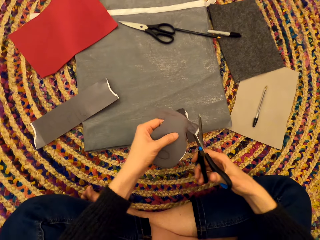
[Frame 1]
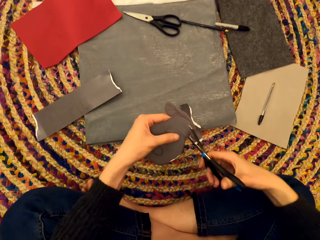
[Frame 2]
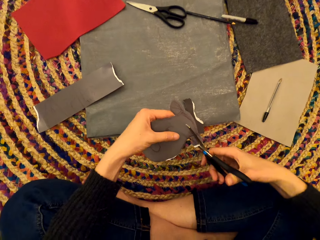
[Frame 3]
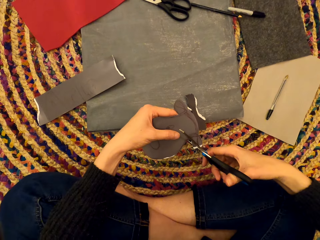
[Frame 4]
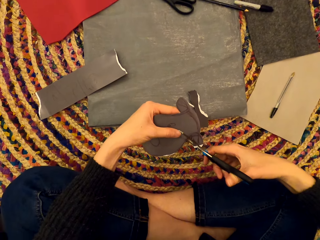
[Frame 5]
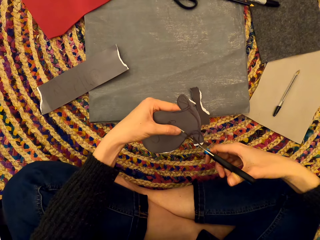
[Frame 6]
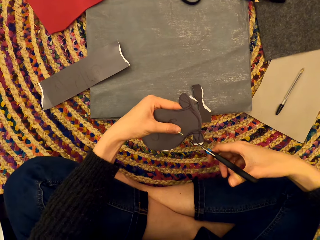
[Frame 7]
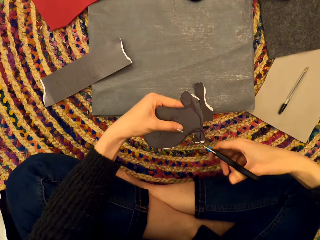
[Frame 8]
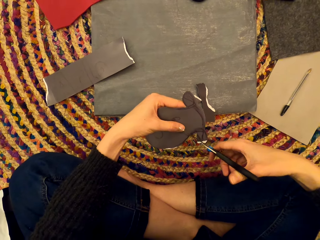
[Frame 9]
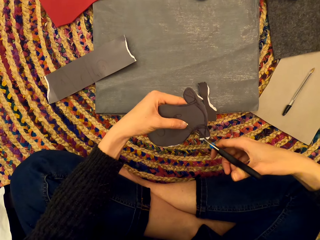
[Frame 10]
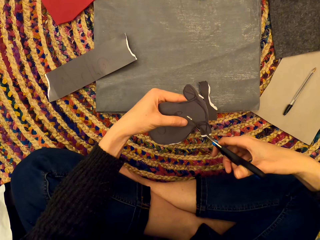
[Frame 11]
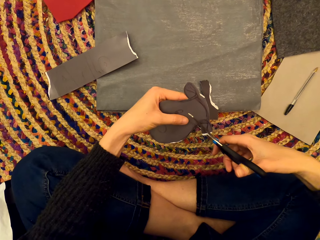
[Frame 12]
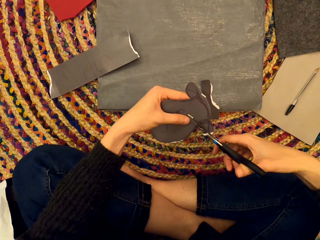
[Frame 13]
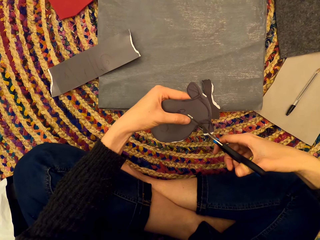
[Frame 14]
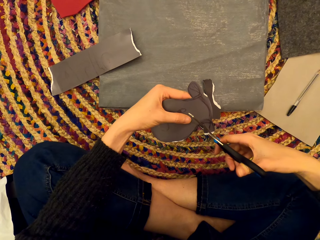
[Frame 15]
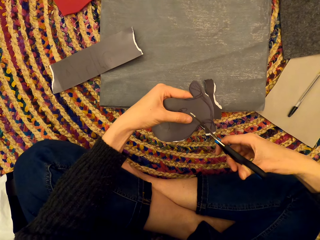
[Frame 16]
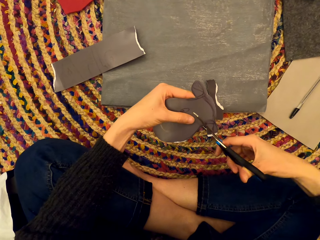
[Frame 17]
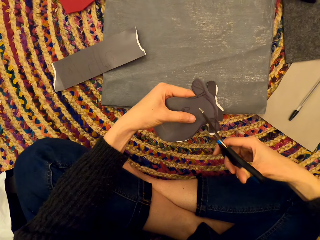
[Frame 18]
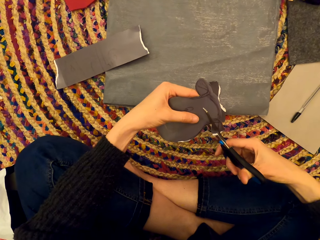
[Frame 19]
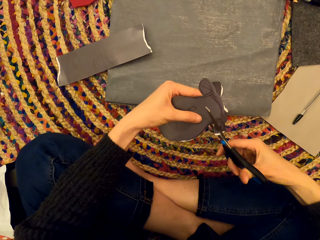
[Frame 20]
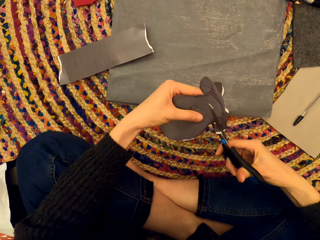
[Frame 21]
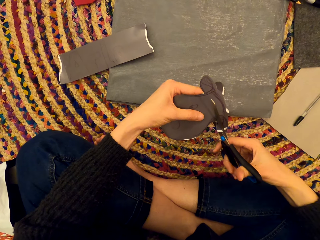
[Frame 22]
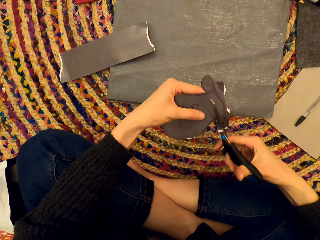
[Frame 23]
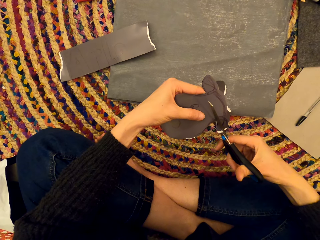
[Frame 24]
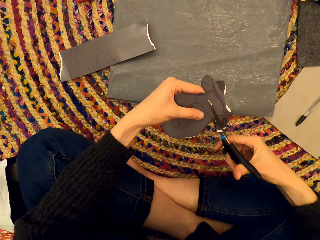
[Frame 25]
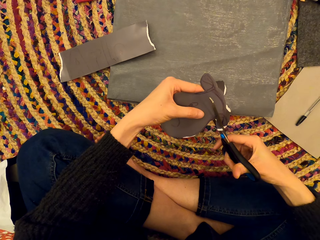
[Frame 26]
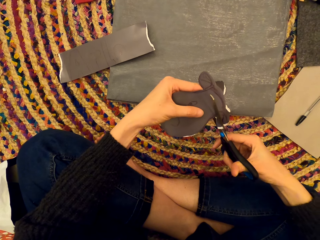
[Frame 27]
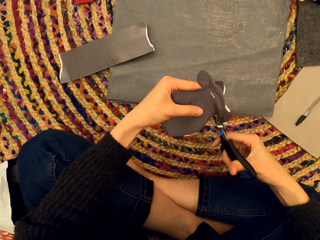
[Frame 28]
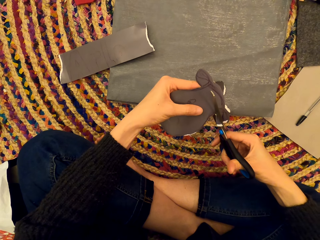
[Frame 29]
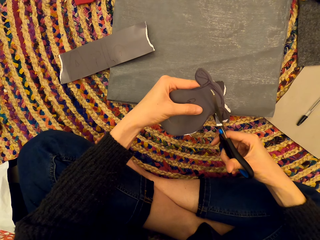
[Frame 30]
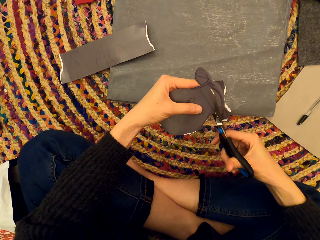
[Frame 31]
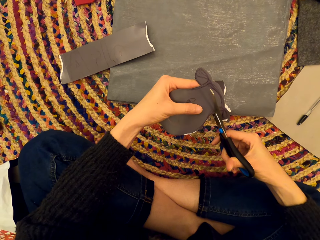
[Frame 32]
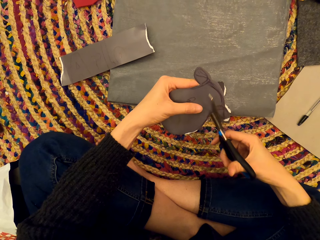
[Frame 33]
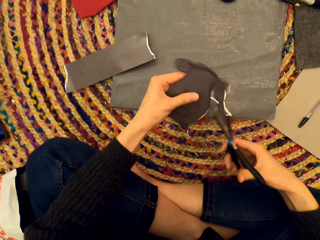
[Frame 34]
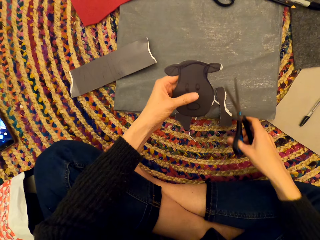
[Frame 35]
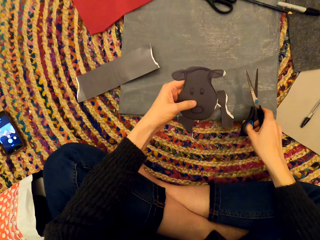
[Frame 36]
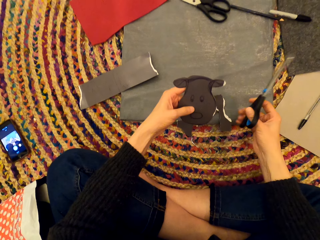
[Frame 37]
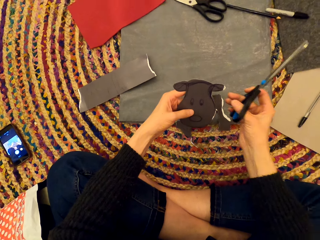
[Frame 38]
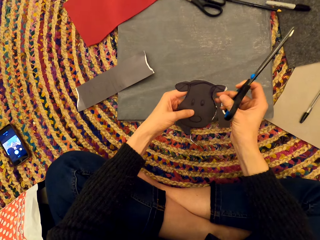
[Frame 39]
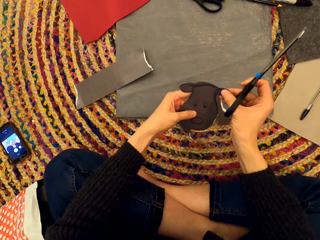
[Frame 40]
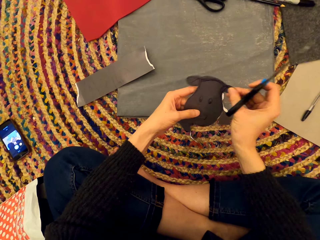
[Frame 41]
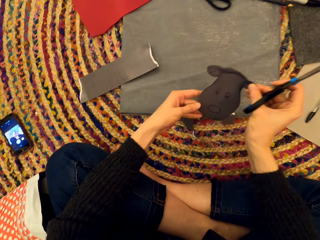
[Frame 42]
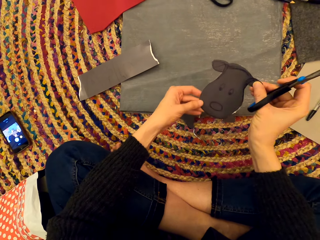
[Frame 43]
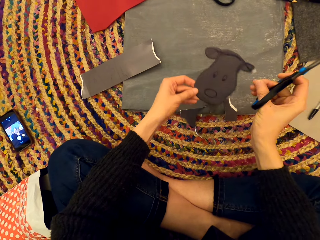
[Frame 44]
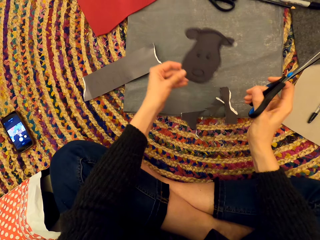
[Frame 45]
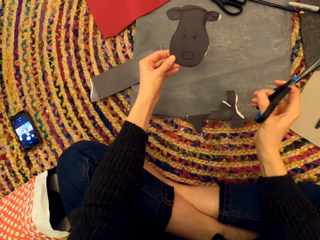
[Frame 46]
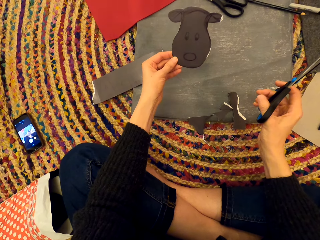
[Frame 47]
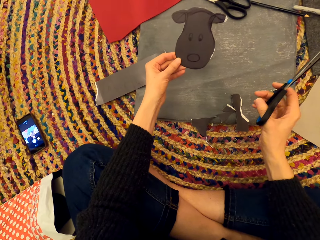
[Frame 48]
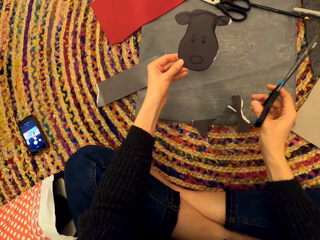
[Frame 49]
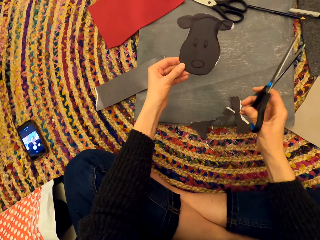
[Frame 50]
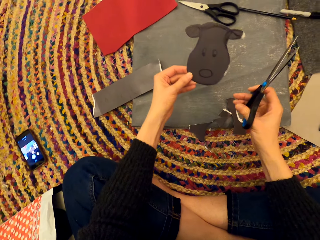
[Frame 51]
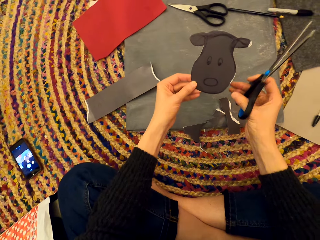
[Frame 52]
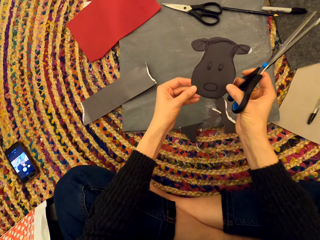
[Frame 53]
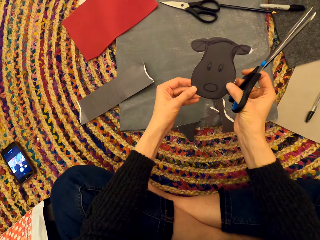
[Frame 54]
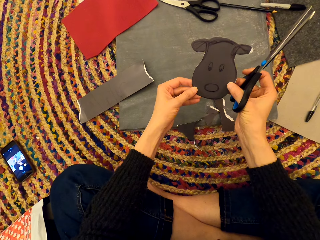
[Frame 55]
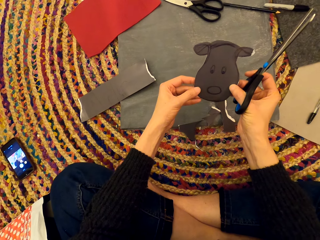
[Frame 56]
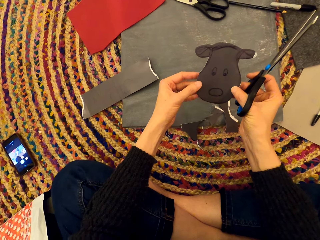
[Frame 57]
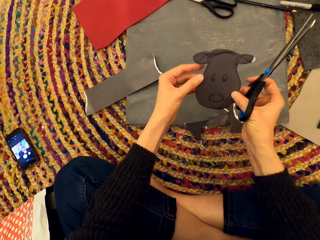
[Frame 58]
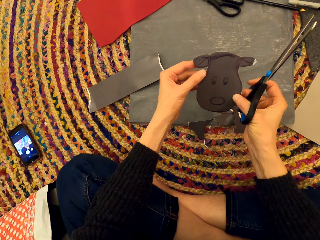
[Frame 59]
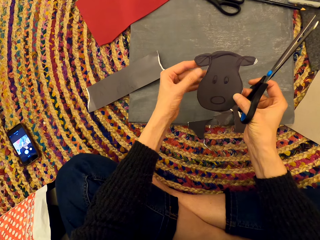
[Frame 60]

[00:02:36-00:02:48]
The camera wearer cuts the paper. They converse with a man. They cut the paper into shape. They stare at the picture.

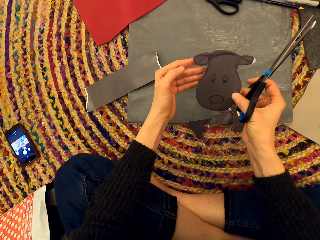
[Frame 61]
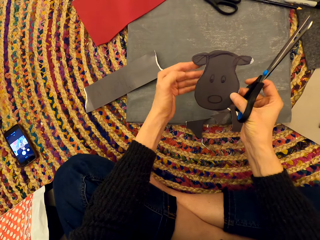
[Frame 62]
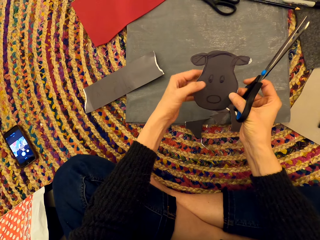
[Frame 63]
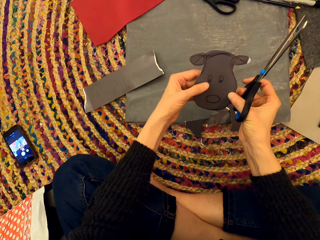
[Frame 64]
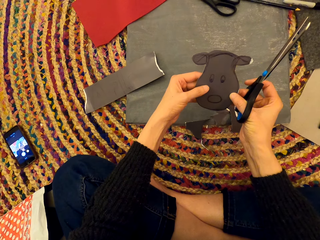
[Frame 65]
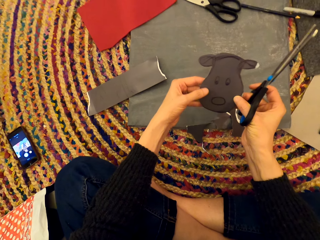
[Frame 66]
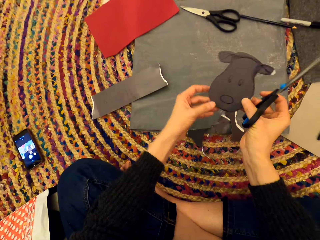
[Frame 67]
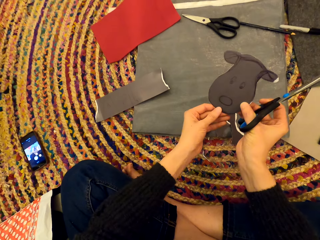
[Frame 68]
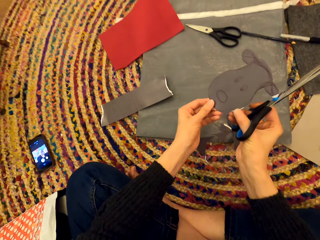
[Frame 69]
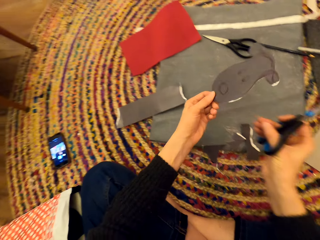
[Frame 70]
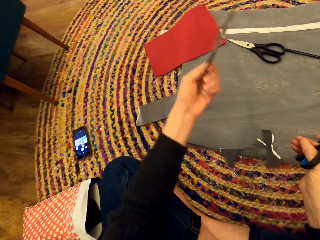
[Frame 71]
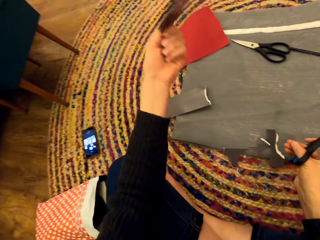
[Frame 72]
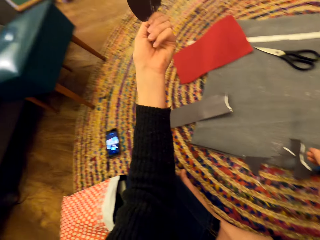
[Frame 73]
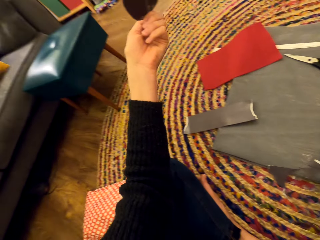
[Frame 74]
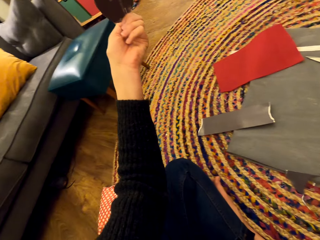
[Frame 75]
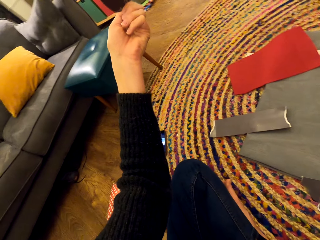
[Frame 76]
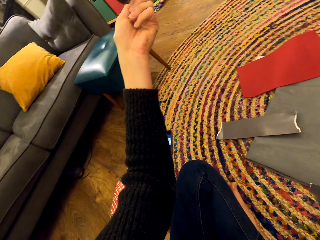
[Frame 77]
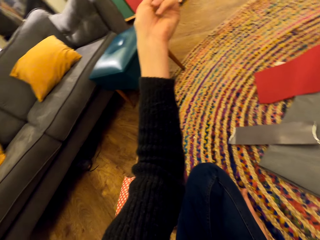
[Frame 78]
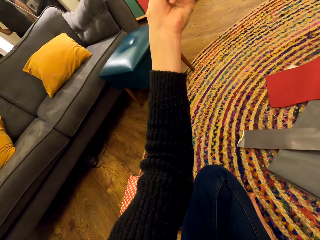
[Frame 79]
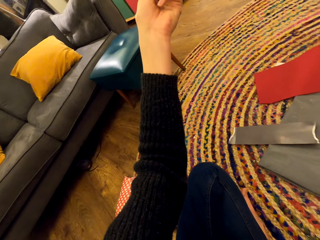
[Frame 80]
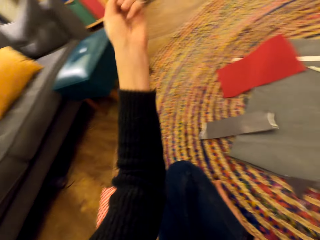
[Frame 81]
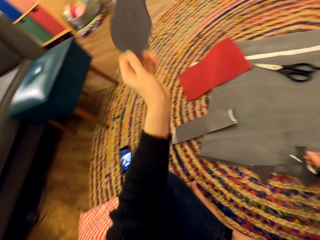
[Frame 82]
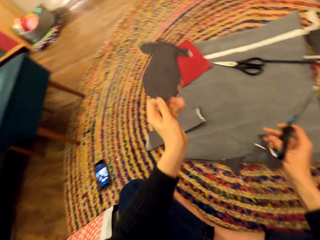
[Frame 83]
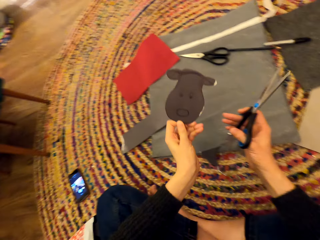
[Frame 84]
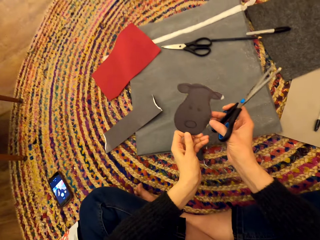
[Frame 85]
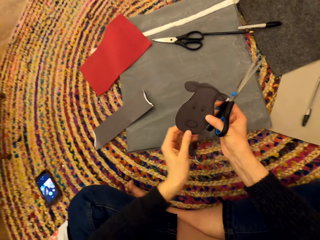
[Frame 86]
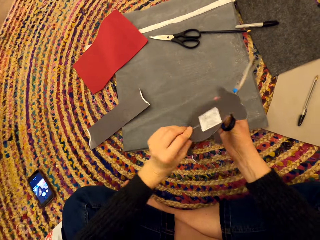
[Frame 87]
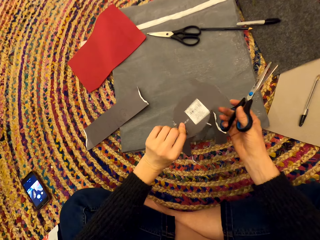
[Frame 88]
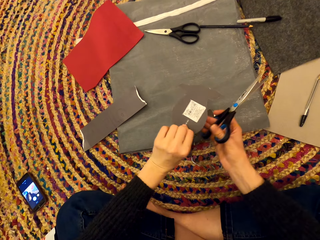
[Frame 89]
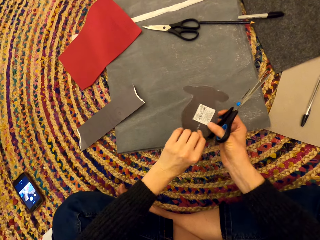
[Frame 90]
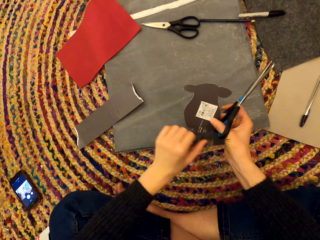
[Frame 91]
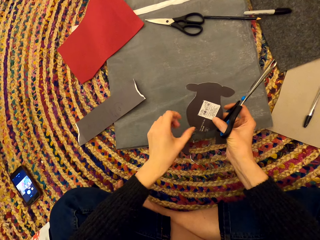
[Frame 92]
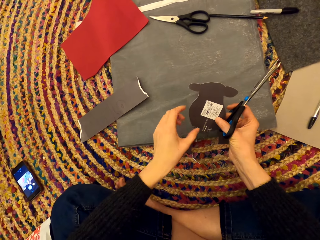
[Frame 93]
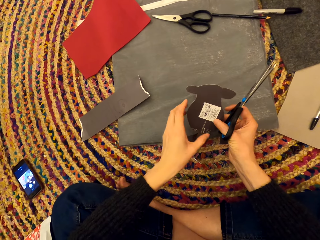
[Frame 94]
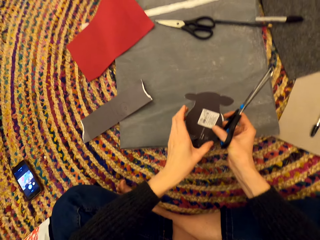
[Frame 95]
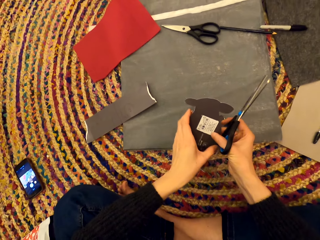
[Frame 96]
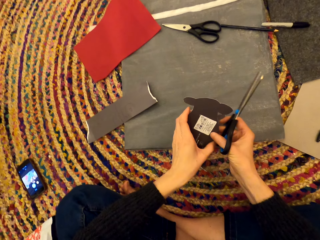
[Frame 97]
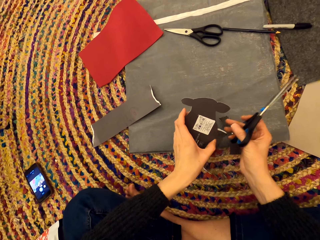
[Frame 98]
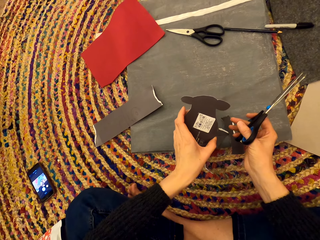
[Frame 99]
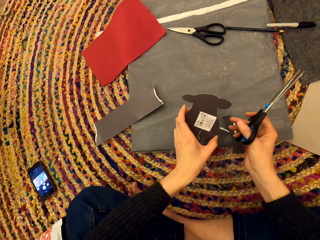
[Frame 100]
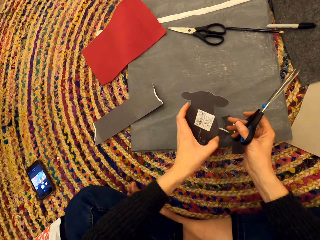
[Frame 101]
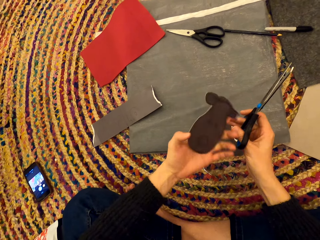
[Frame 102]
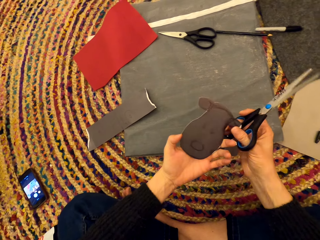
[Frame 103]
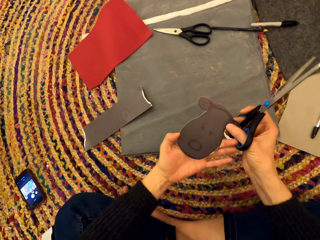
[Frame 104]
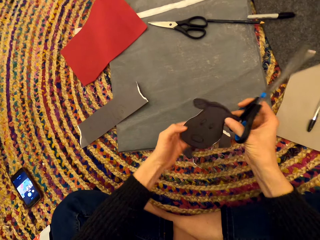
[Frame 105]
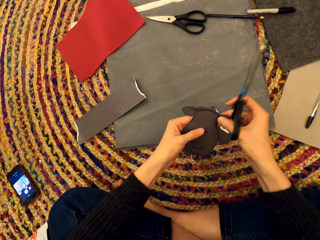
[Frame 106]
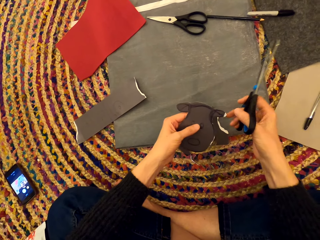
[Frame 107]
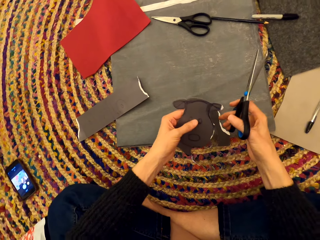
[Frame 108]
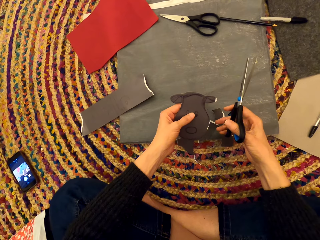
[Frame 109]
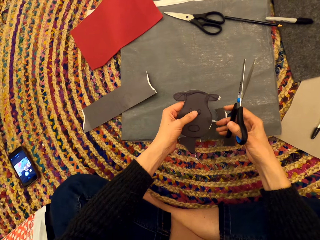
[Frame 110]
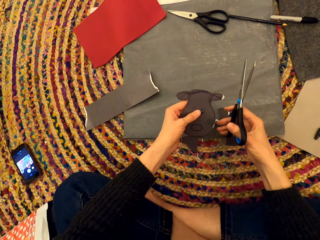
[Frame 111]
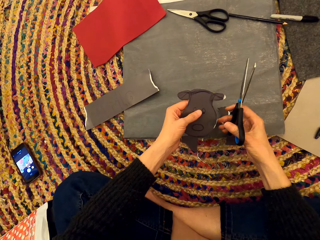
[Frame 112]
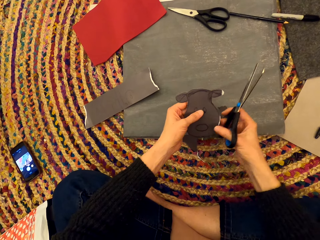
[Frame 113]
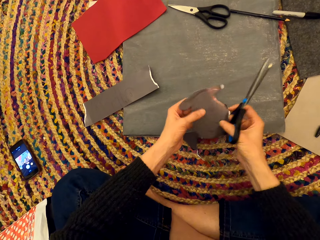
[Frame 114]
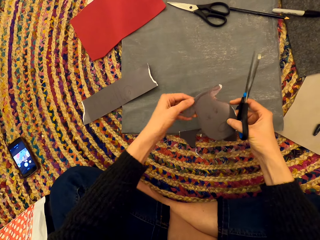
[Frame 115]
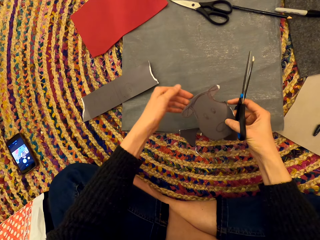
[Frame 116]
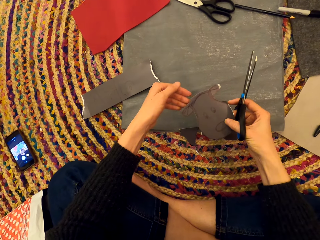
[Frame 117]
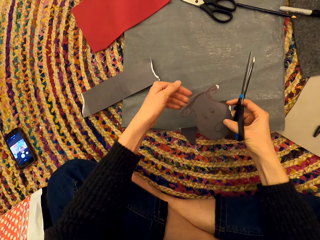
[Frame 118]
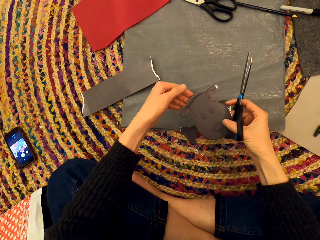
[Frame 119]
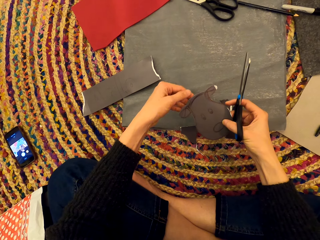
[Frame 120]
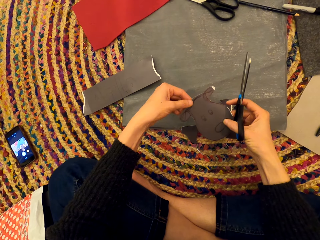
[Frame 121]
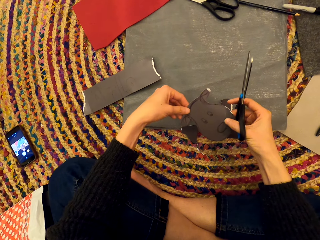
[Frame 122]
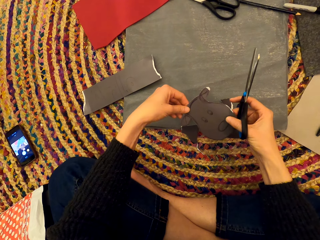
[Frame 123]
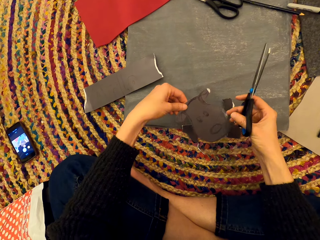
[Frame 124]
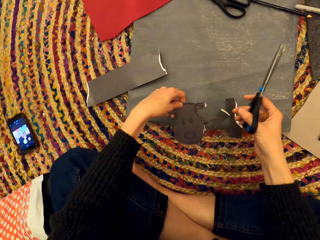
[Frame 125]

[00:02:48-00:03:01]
The camera wearer holds the shaped paper. They lift the paper. They show a man the drawn picture. They turn the paper. They converse with the man. They turn the paper again.
